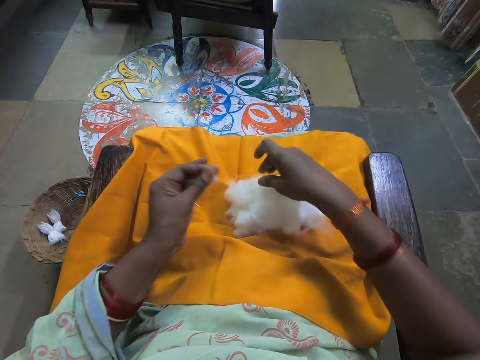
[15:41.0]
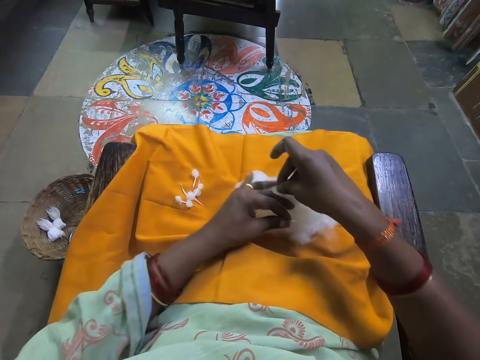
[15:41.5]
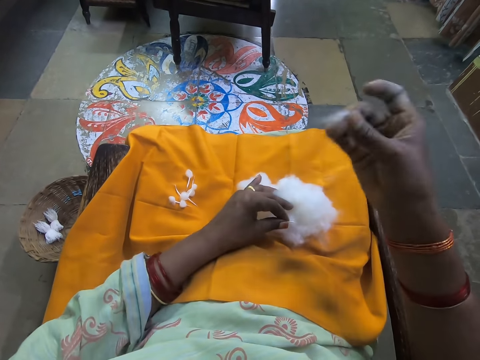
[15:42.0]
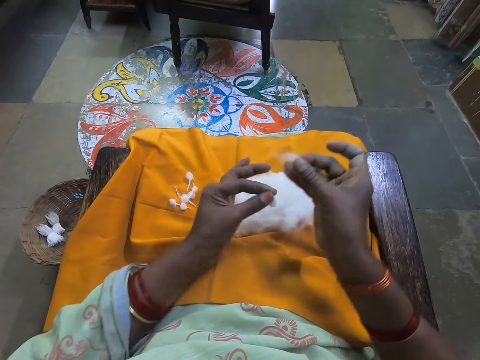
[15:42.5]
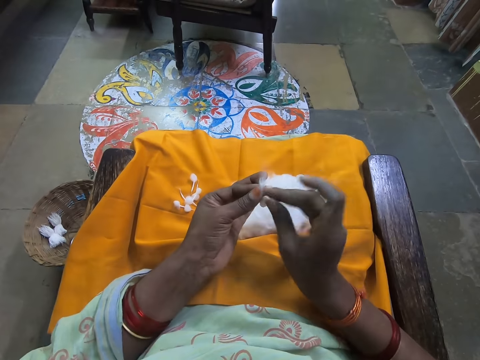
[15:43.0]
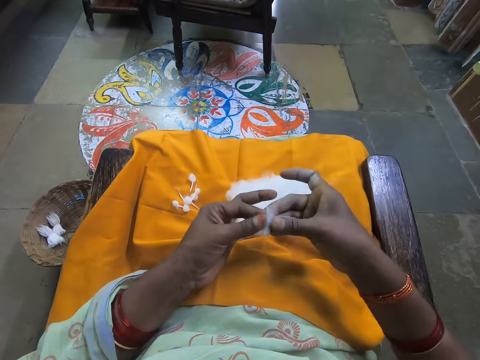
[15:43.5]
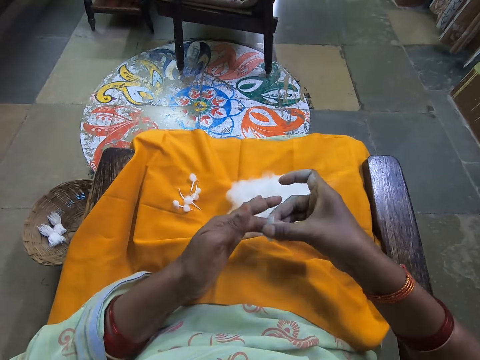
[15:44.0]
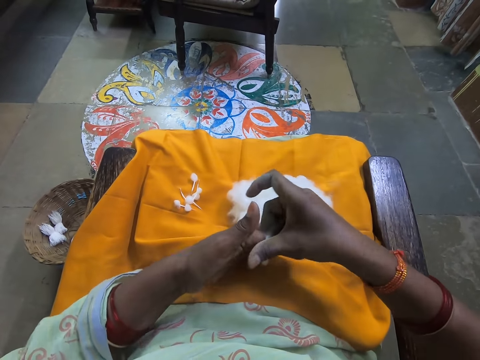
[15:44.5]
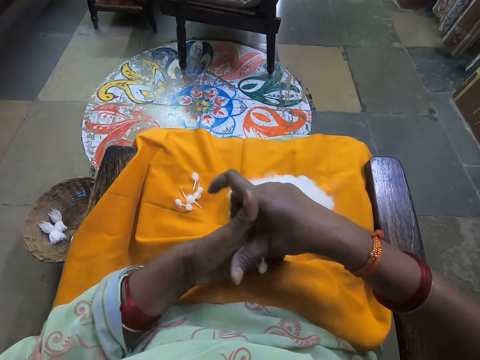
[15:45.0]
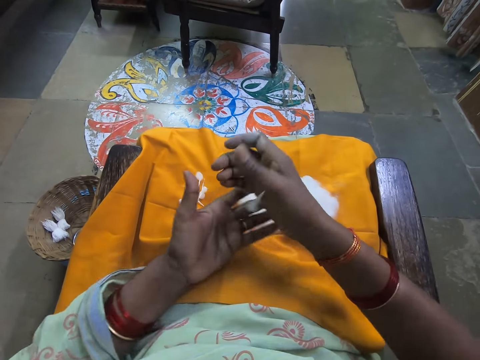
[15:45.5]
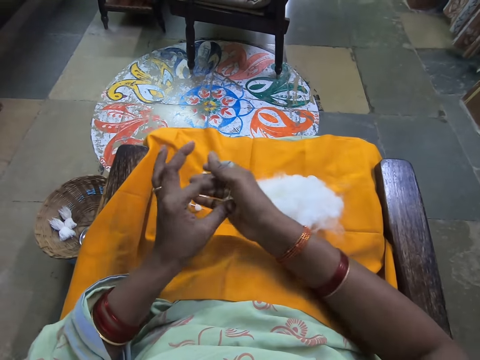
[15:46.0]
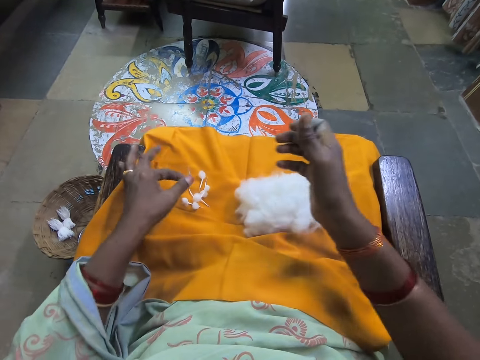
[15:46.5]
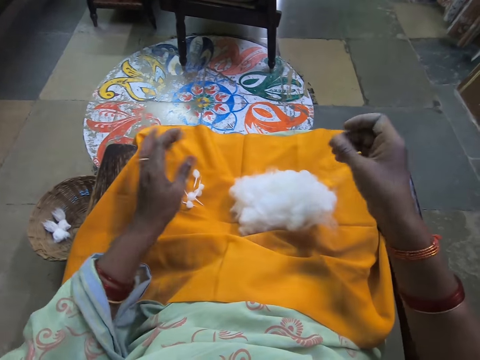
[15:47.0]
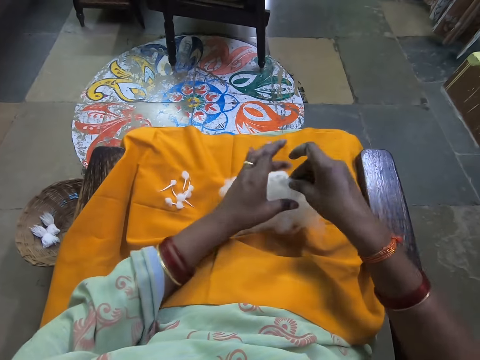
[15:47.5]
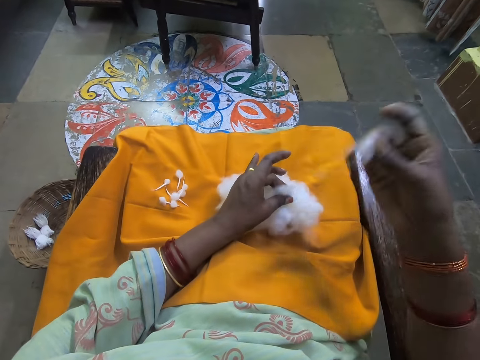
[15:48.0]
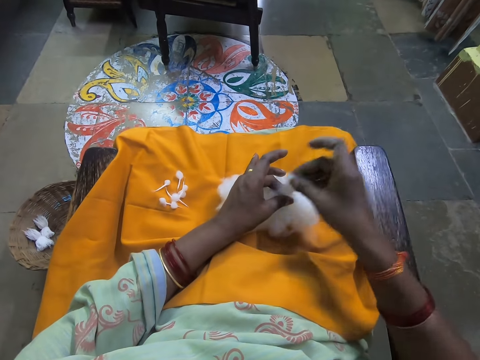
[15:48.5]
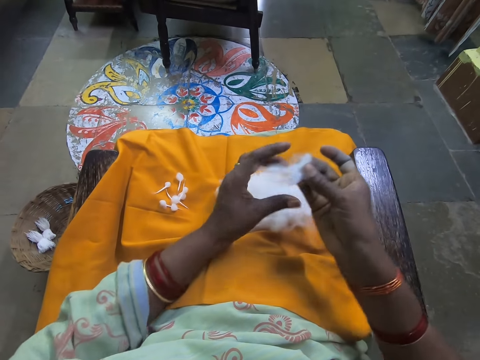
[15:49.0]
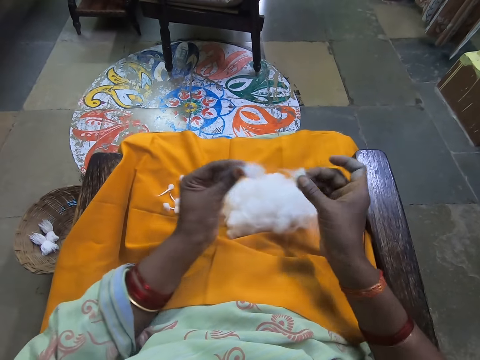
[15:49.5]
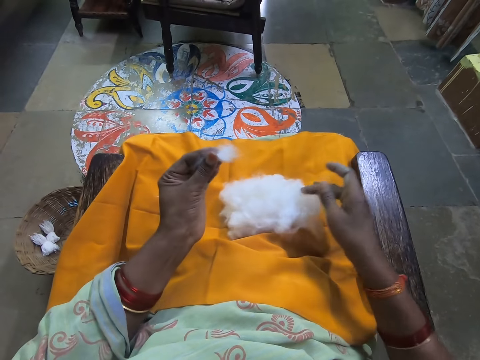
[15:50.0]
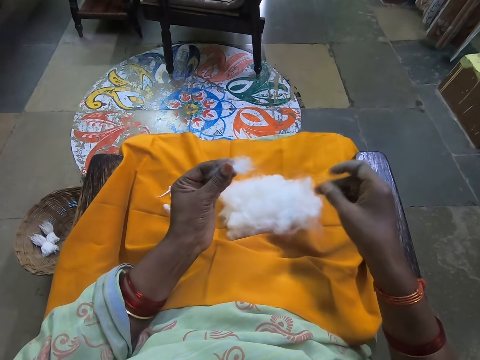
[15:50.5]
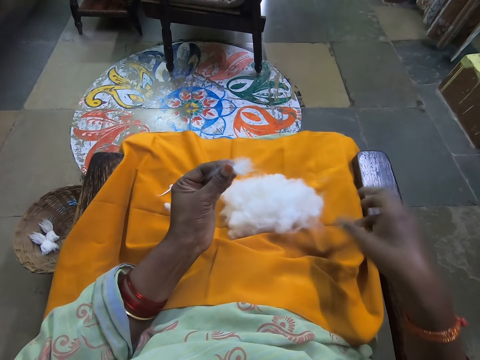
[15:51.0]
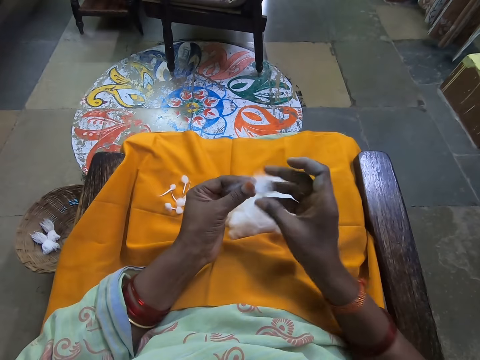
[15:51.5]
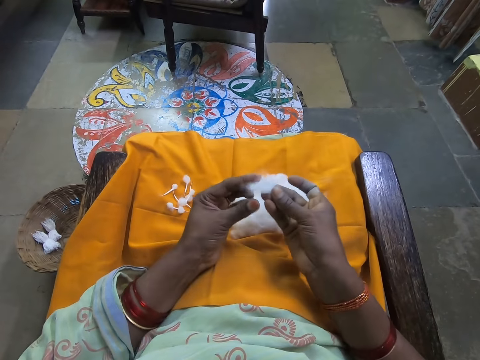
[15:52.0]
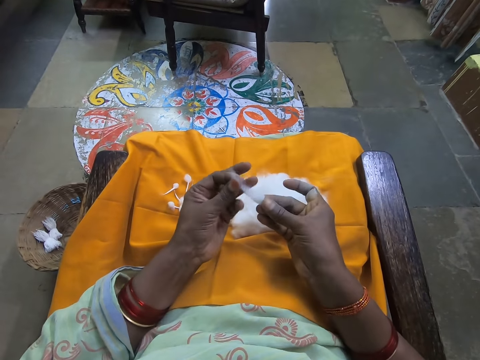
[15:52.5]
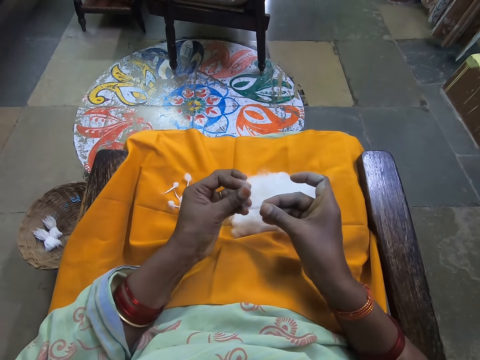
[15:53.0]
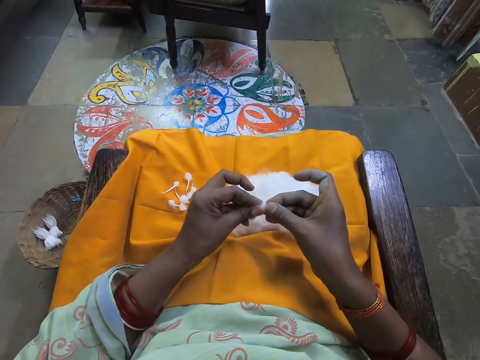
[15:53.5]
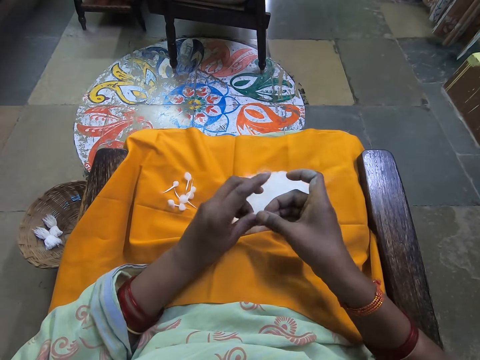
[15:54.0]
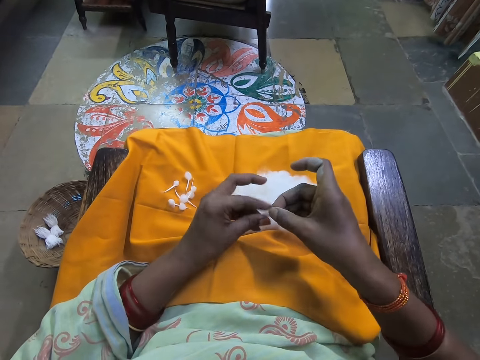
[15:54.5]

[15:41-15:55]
The camera wearer cuts a piece of wool from the bunch of wool on her legs with her right hand. She holds the bunch of wool on the cloth on her legs with her left hand. She holds the wools with both hands. She rolls the wools together with both hands. She passes the wool to her left hand. She drops the wool on the cloth on her leg with her left hand. She cuts a piece of wool from the bunch of wool on her legs with her right hand. She holds the bunch of wool on the cloth on her legs with her left hand. She drops some wool on the bunch of wool on the cloth on her legs with her right hand. She rolls the wools with both hands.

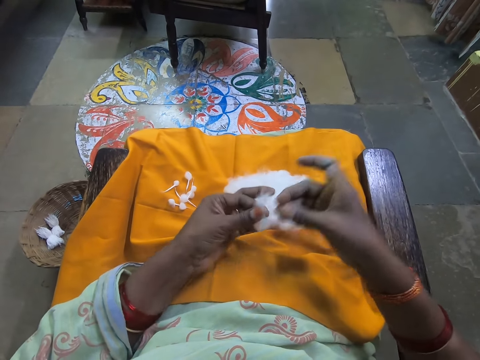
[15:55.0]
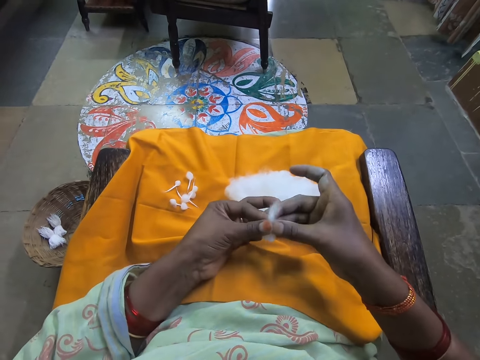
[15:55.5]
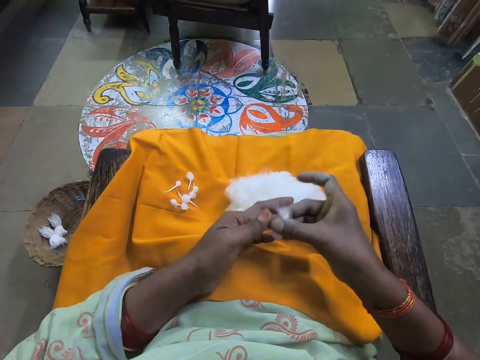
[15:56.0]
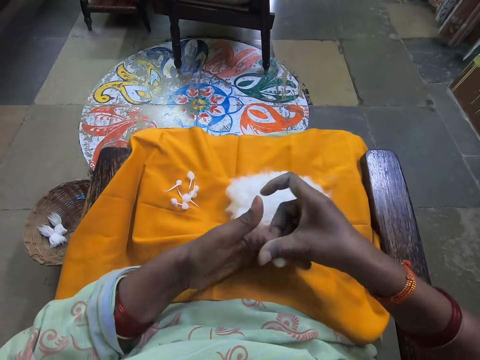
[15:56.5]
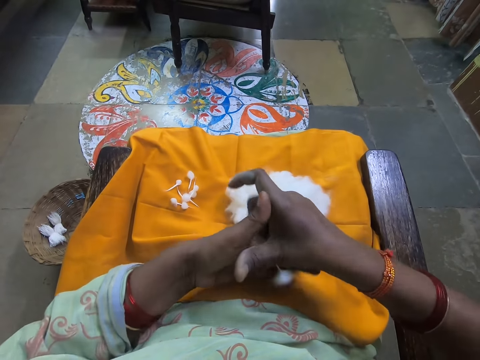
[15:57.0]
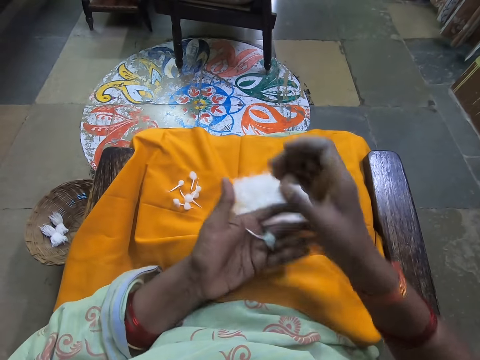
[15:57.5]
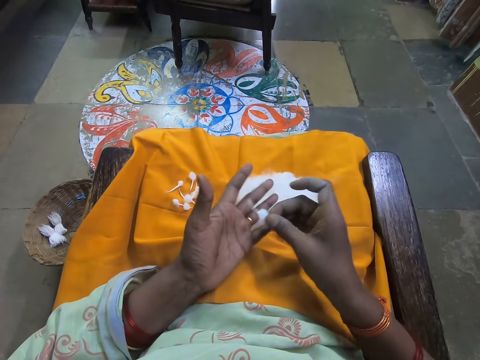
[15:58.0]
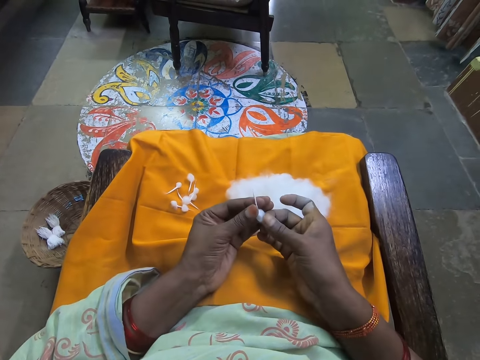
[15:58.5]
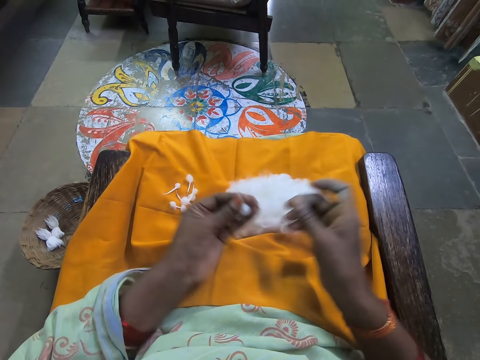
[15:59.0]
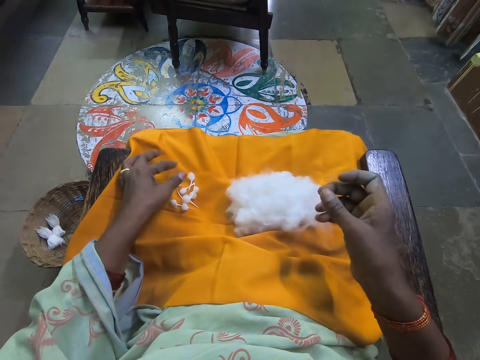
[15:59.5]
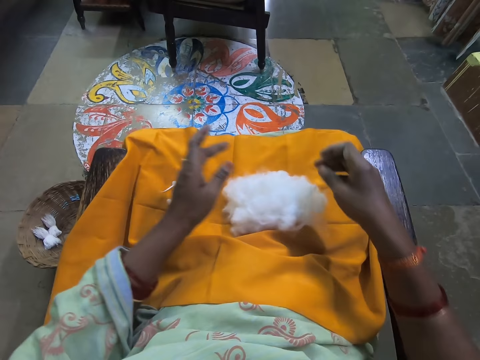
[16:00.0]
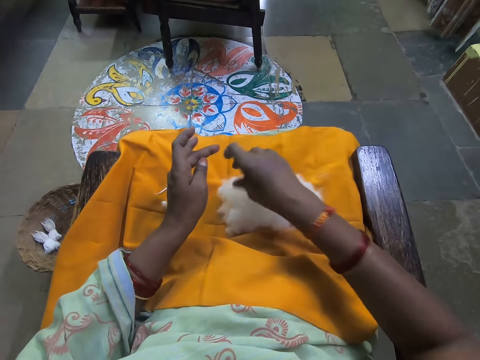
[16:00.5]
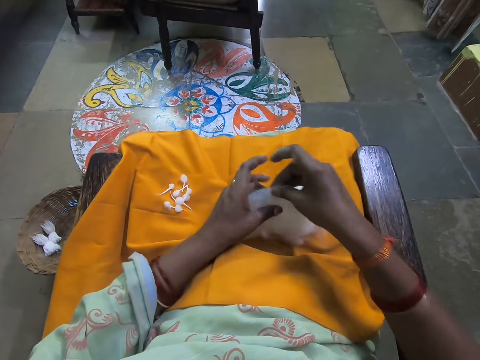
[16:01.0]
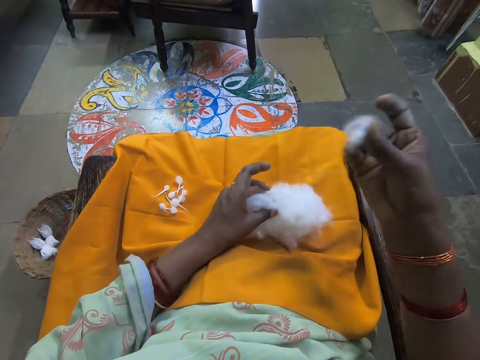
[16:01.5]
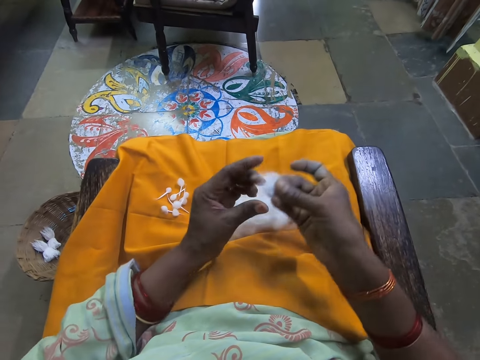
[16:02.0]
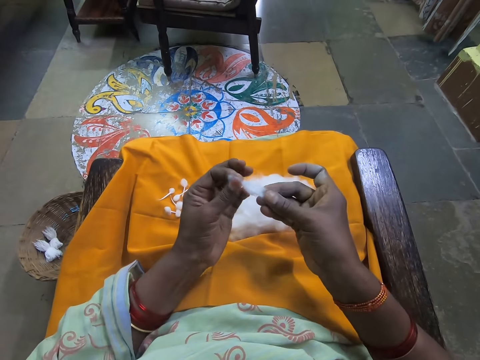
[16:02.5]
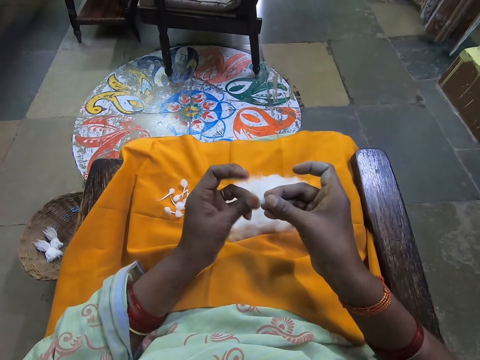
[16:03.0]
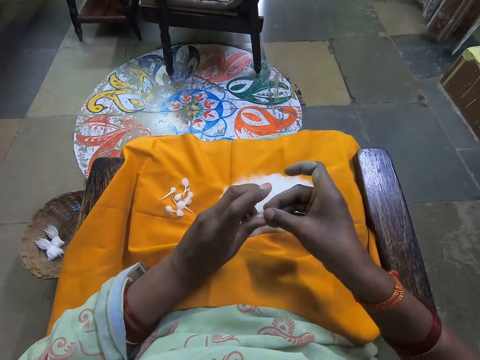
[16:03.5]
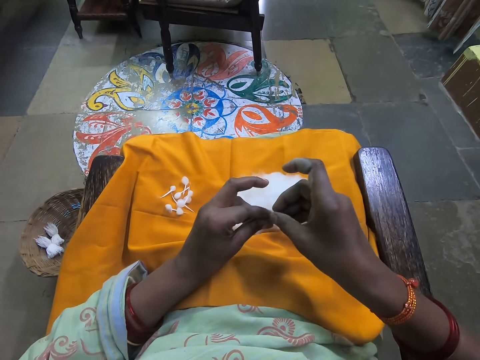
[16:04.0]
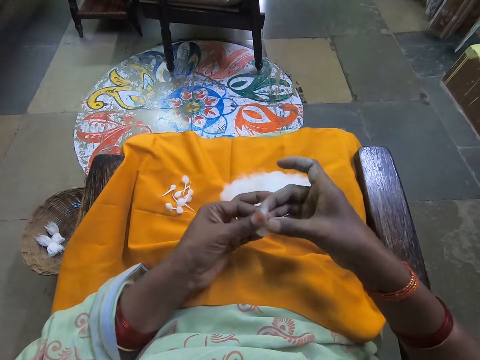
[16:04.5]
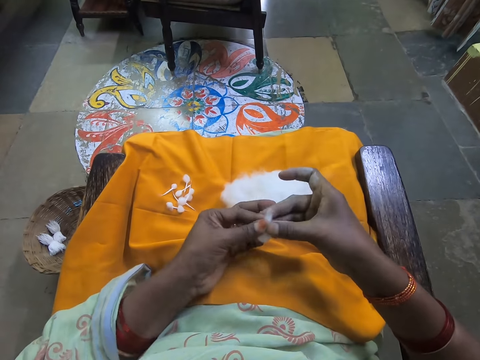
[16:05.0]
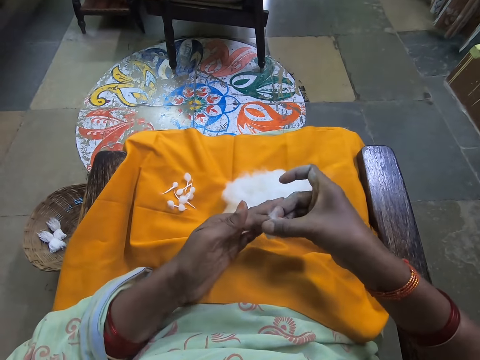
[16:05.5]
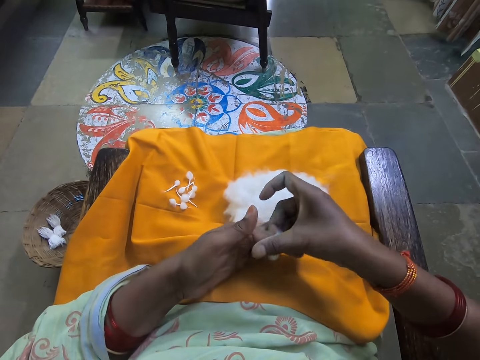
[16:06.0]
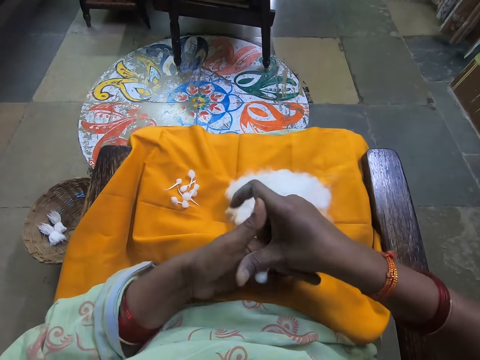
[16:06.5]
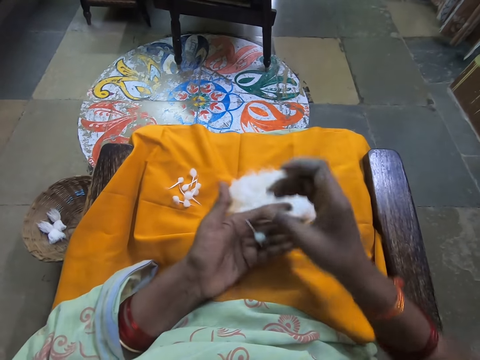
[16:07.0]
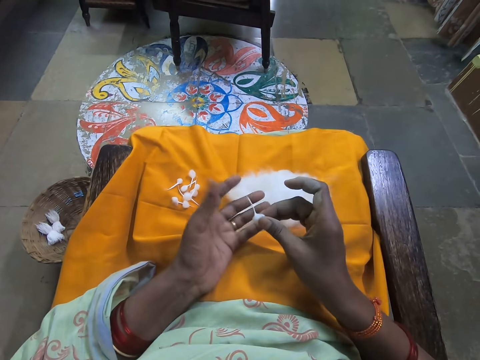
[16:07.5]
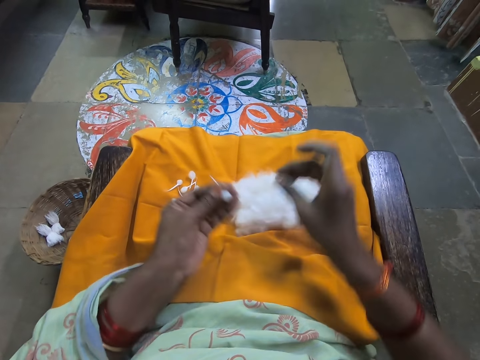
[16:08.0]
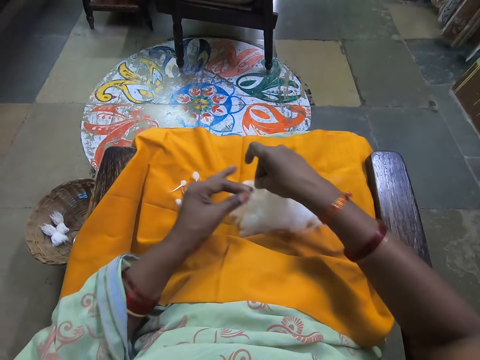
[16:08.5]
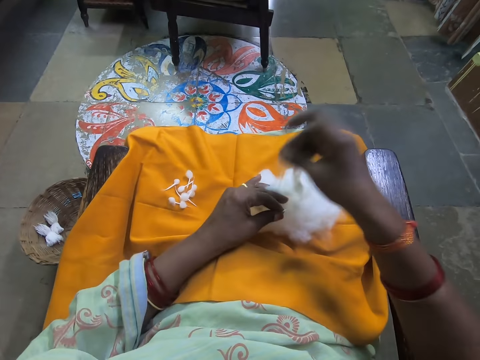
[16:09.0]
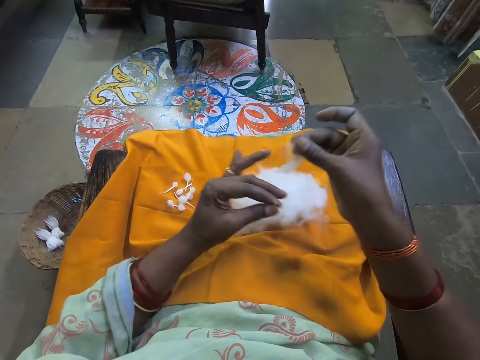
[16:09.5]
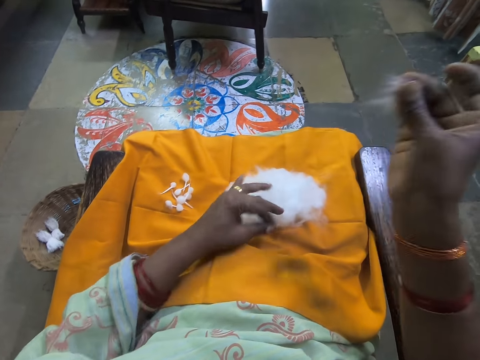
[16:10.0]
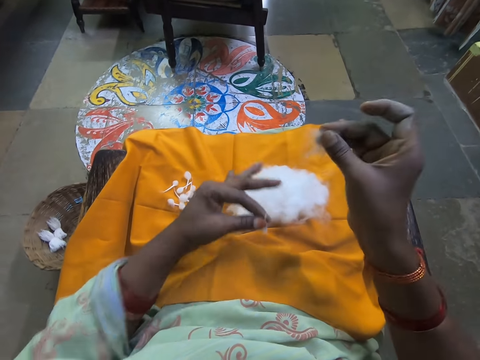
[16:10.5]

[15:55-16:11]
The camera wearer rolls the cotton. She passes the wool to her right hand. She passes the wool to her left hand. She drops the wool on the cloth on her leg with her left hand. She cuts a piece of wool from the bunch of wool on her legs with her right hand. She holds the bunch of wool on the cloth on her legs with her left hand. She rolls the wools with both hands. She passes the wool to her right hand. She passes the wool to her left hand. She cuts a piece of wool from the bunch of wool on her legs with her right hand. She holds the bunch of wool on the cloth on her legs with her left hand.
